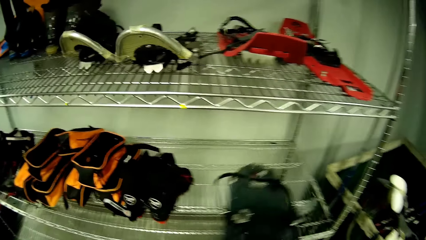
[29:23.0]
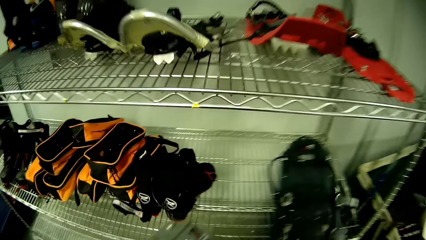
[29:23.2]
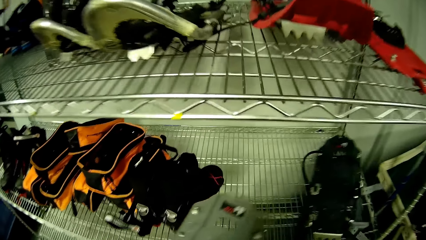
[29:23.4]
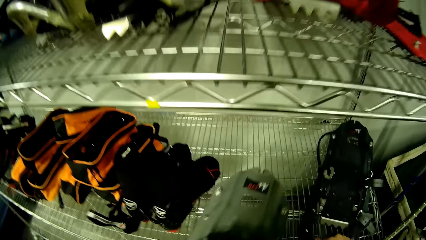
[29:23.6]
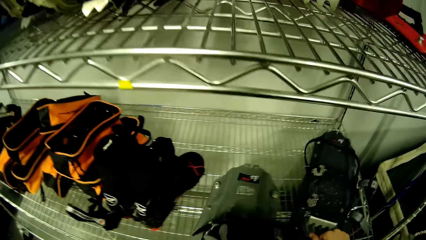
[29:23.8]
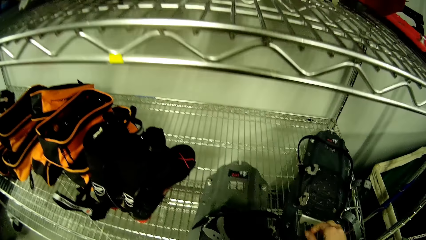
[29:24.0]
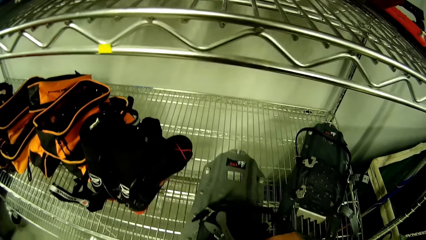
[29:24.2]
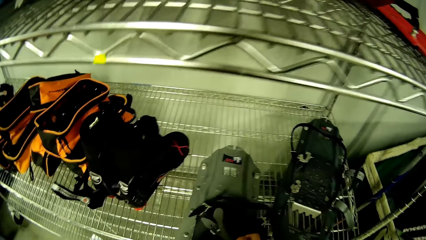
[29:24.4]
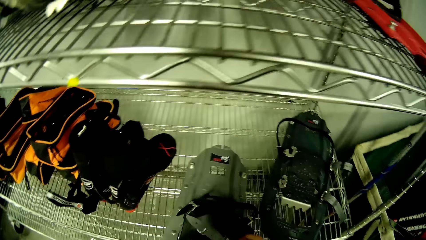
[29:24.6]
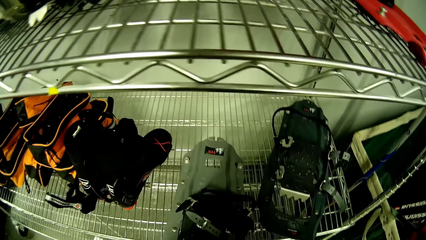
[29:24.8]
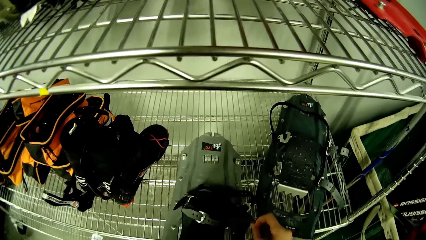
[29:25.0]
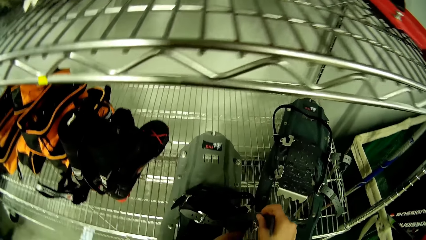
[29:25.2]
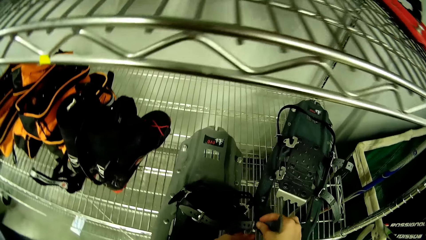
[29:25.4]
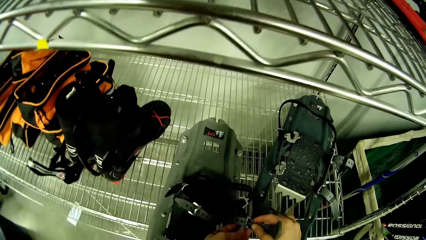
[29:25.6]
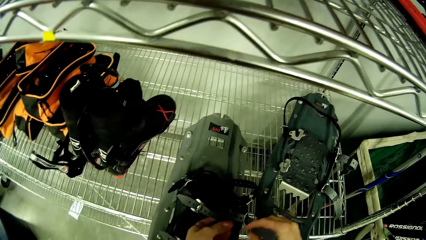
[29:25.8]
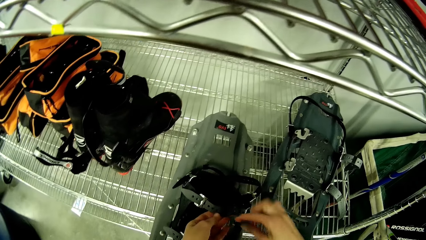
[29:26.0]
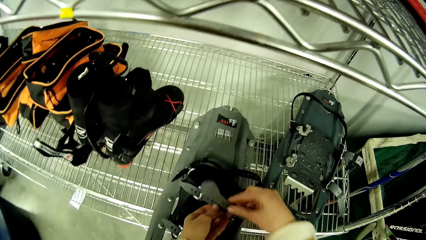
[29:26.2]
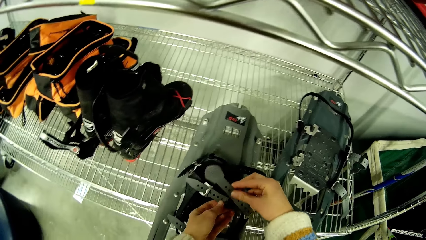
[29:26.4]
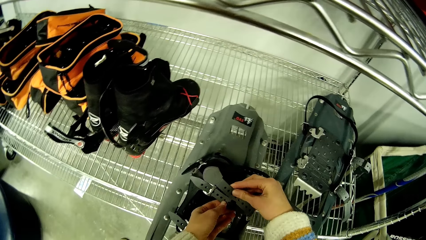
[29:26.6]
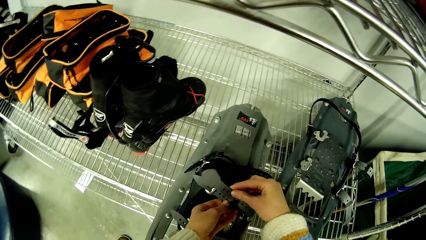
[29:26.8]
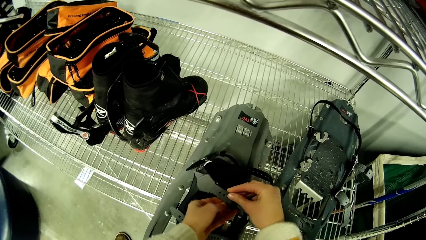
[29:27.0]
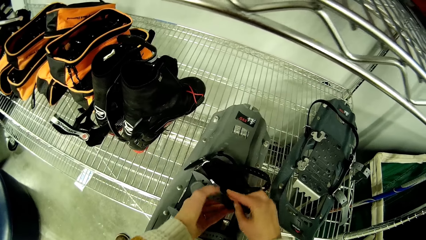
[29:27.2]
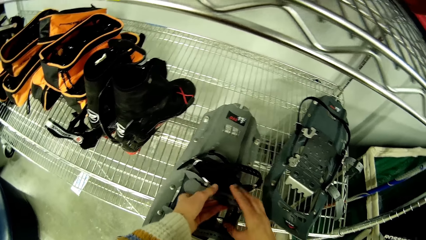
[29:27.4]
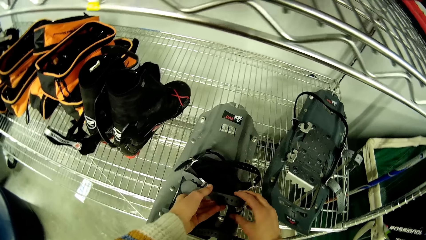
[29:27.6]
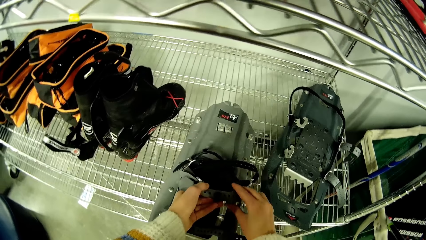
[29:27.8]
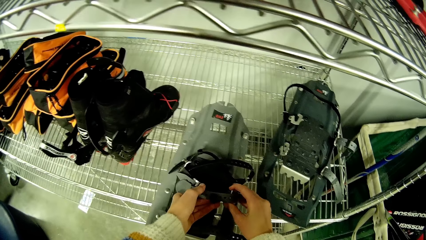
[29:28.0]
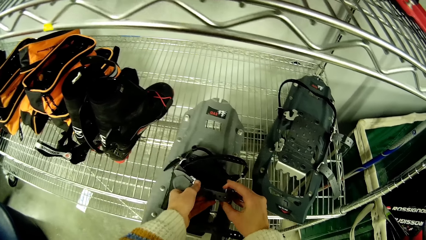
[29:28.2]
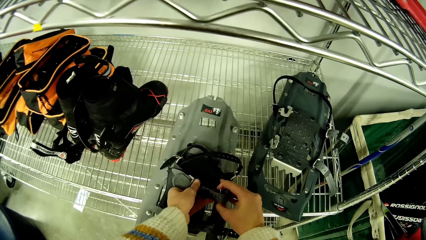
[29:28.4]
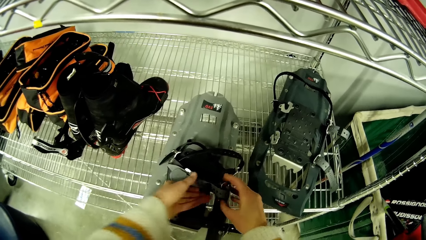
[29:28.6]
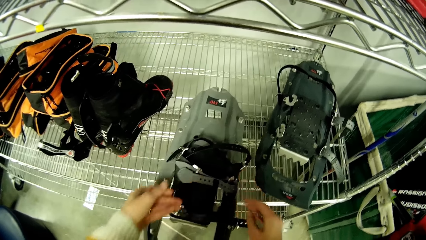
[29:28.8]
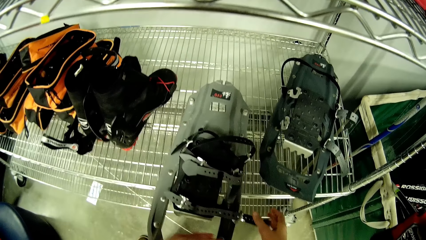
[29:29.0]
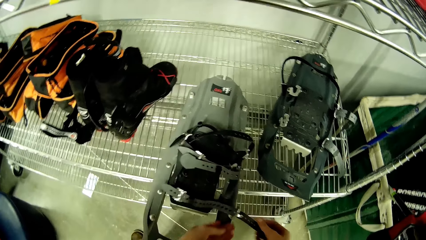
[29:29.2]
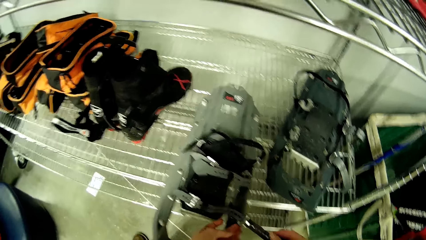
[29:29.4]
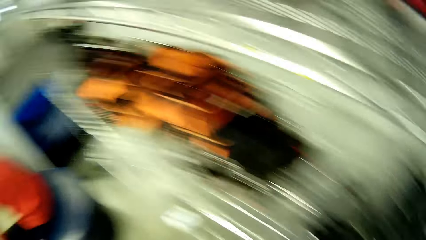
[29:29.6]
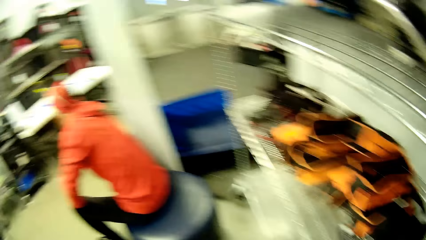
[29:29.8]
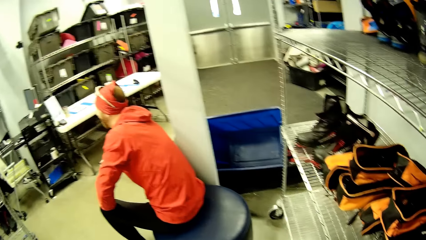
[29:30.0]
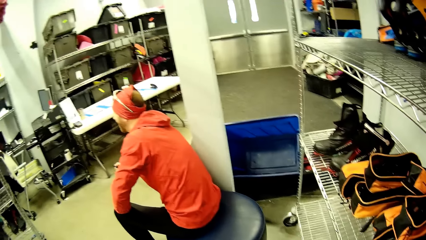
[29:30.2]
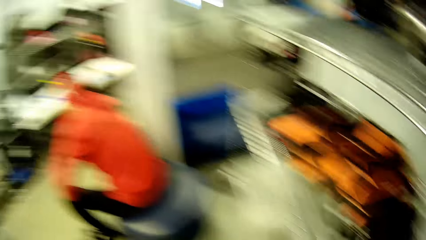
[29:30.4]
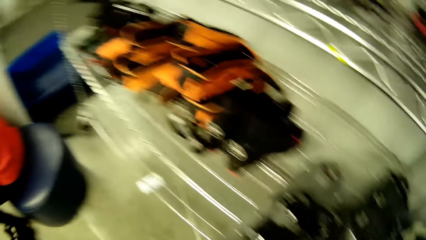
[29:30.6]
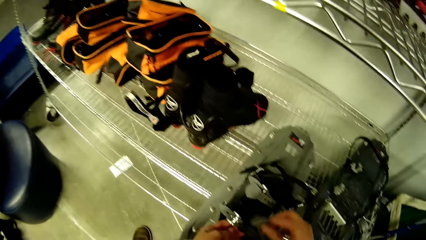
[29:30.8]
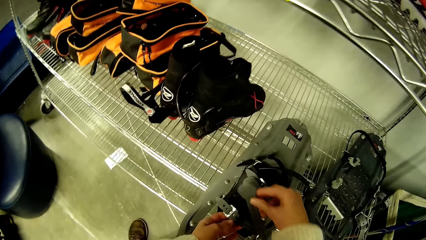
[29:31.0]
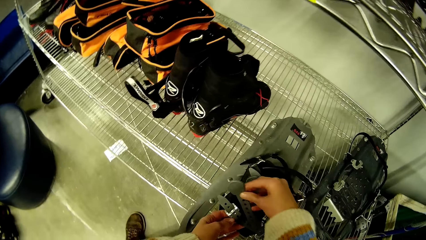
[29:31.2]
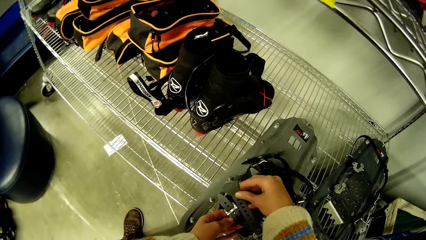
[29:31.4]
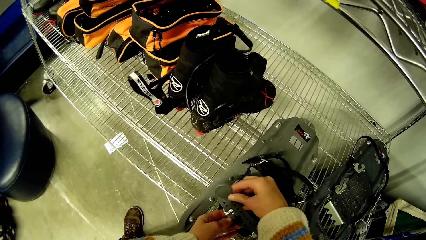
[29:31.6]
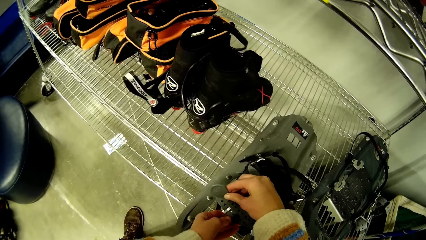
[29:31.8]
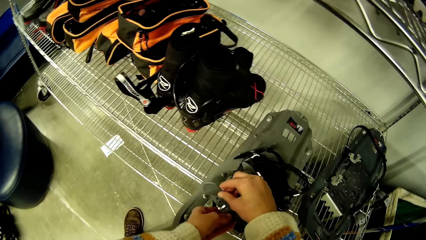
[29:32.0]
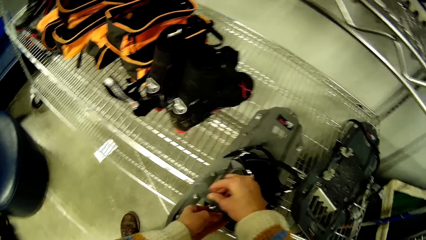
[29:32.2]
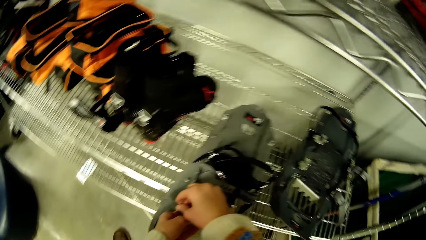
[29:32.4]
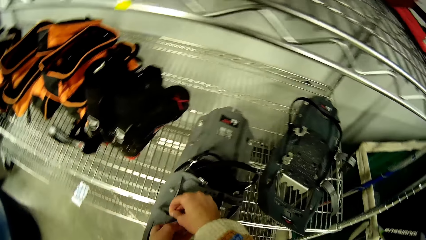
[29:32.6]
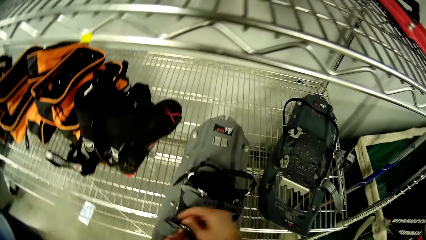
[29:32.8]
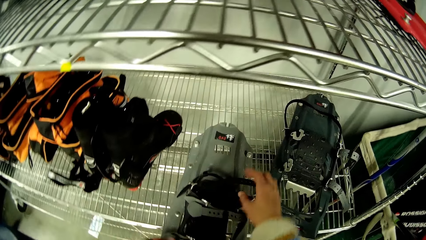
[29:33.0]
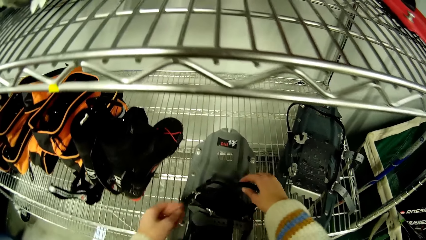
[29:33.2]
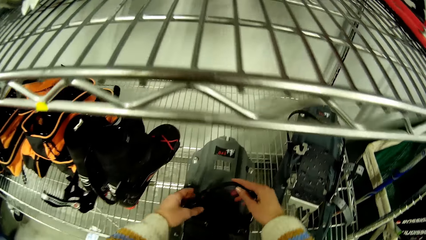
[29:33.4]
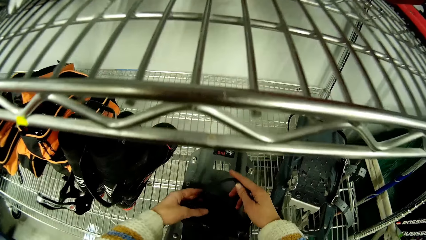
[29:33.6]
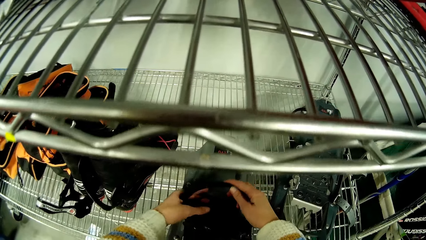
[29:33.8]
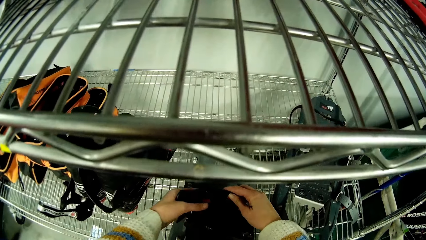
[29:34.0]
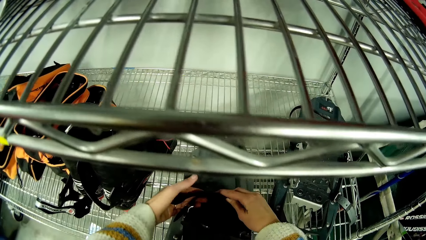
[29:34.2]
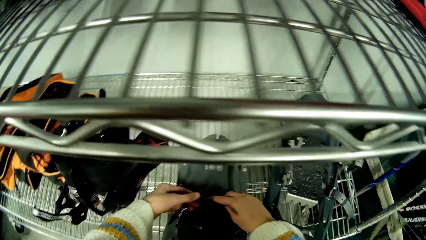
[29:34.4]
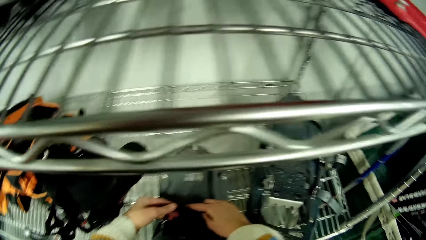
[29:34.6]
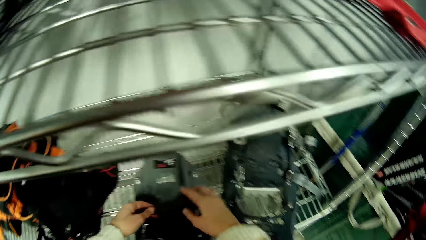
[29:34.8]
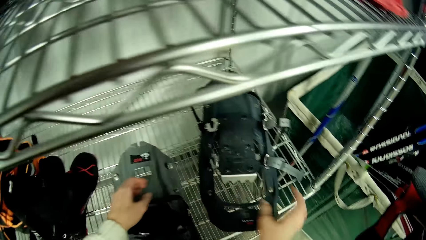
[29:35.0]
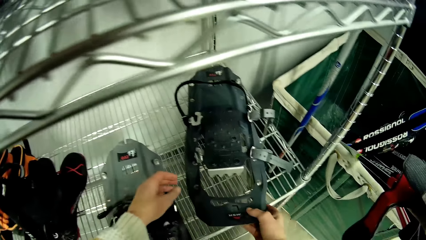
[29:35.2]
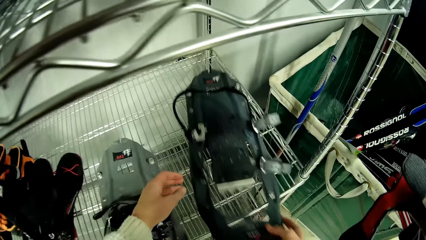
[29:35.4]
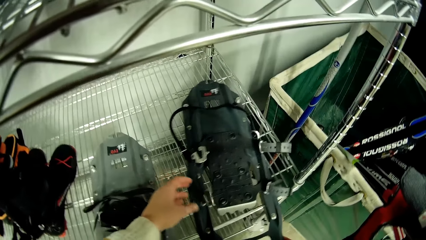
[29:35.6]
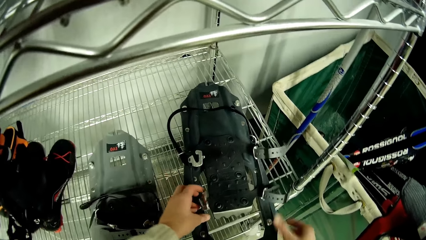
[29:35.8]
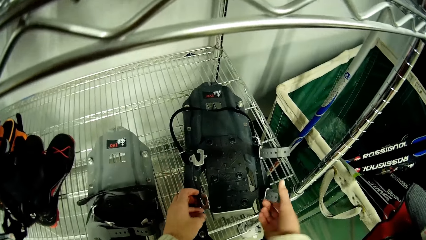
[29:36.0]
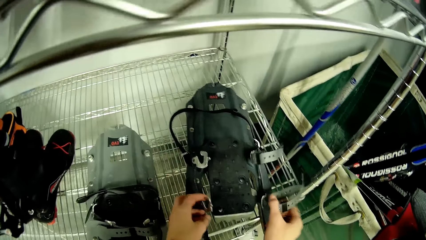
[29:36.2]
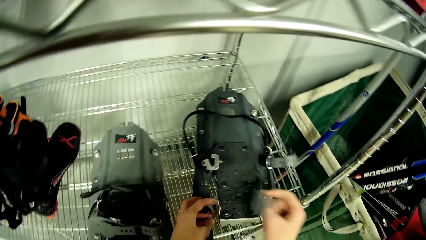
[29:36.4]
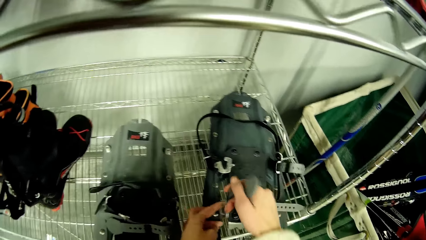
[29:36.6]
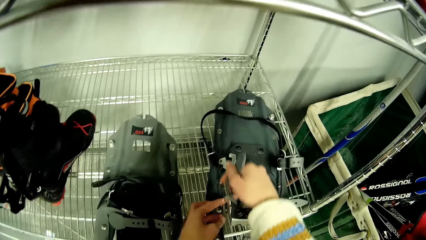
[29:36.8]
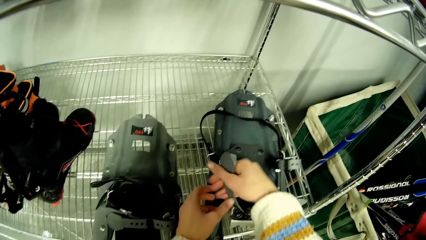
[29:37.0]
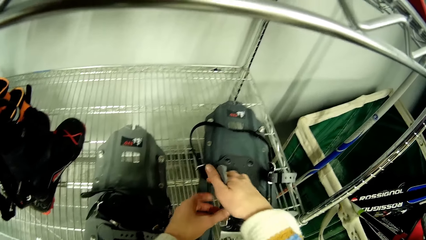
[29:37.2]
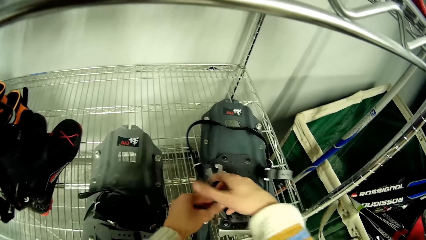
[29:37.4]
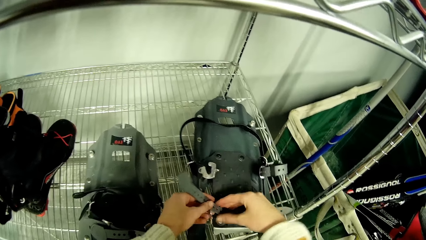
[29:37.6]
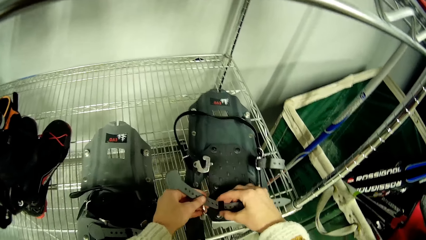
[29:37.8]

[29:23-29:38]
The camera wearer places the crampons or parts of the skating shoe on the shoe rack with both hands. They clip the crampons from the shoe rack with both hands. They fix the parts of the skating shoelace. They move the part of the skating shoes.
